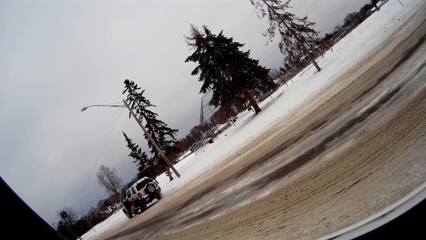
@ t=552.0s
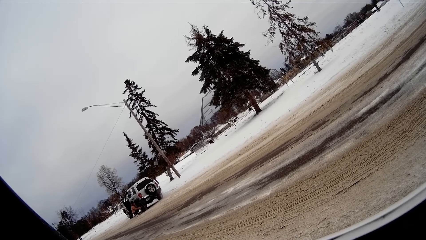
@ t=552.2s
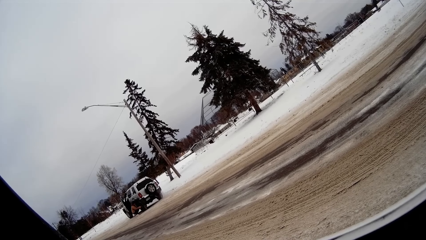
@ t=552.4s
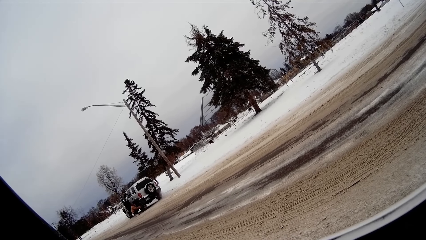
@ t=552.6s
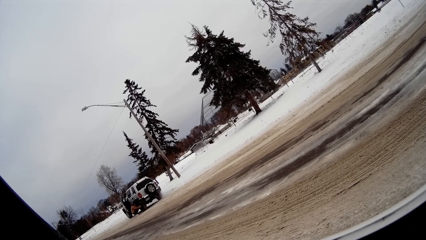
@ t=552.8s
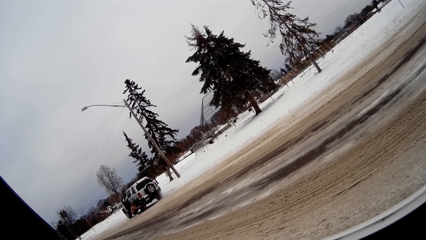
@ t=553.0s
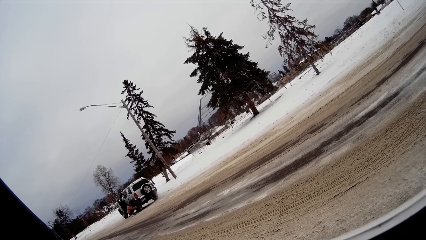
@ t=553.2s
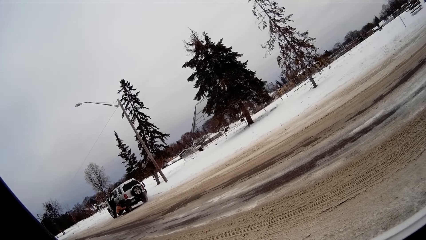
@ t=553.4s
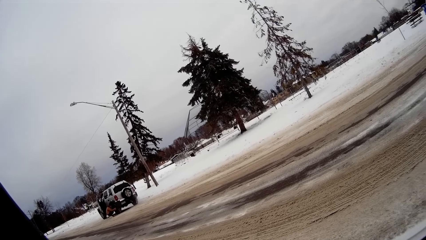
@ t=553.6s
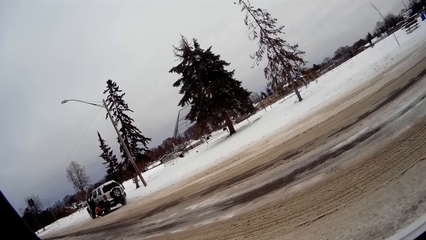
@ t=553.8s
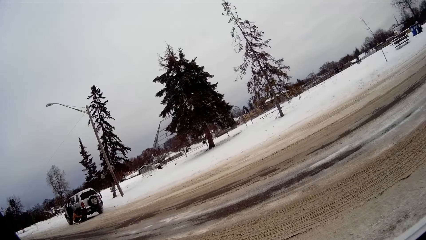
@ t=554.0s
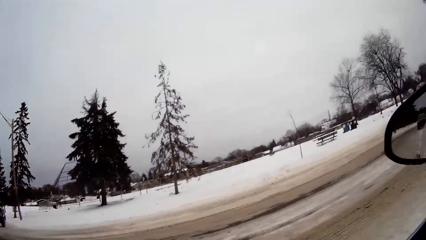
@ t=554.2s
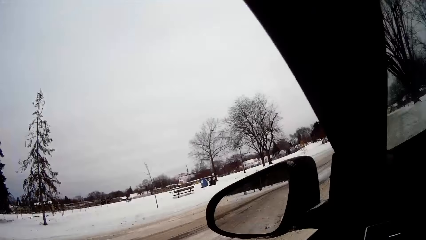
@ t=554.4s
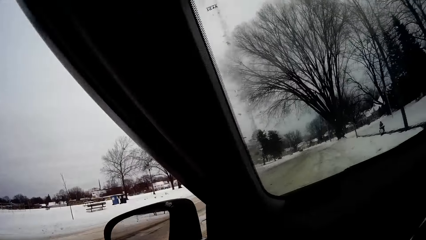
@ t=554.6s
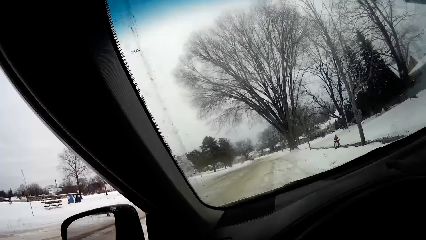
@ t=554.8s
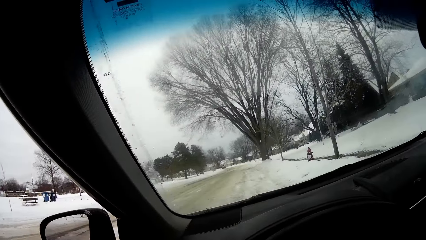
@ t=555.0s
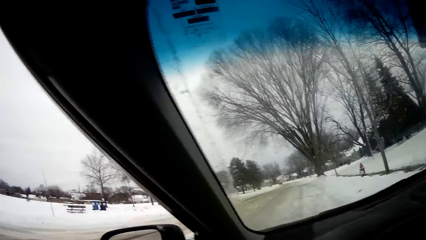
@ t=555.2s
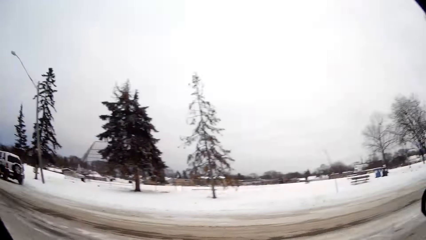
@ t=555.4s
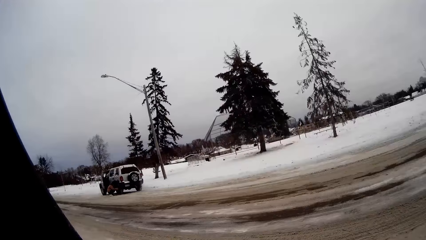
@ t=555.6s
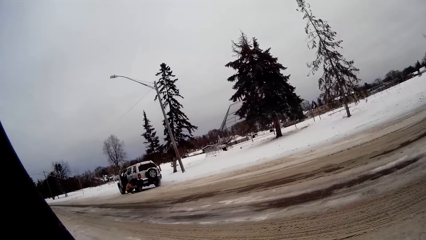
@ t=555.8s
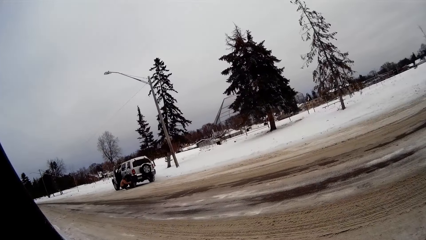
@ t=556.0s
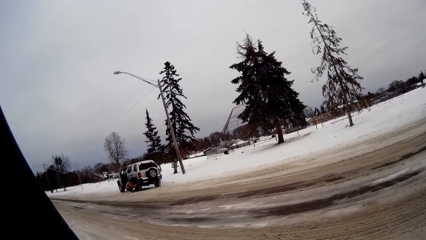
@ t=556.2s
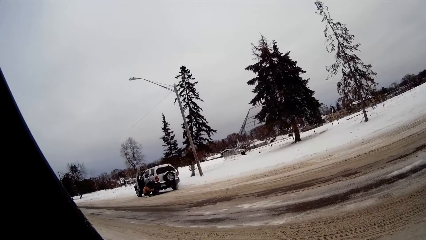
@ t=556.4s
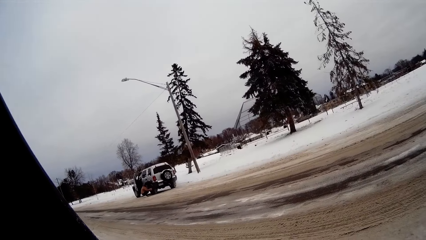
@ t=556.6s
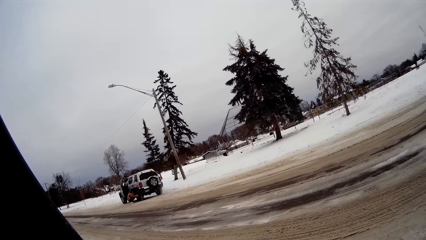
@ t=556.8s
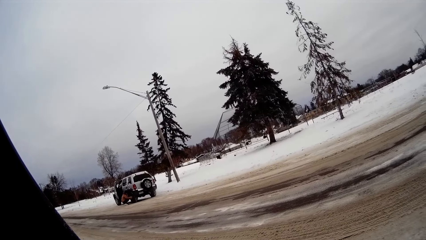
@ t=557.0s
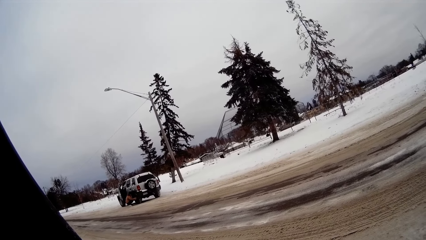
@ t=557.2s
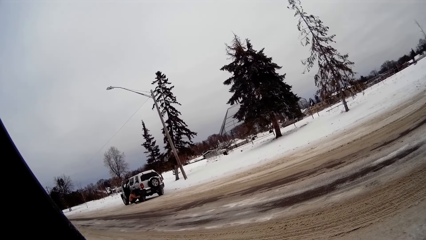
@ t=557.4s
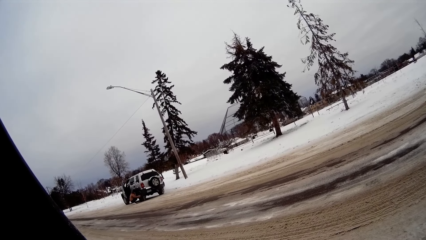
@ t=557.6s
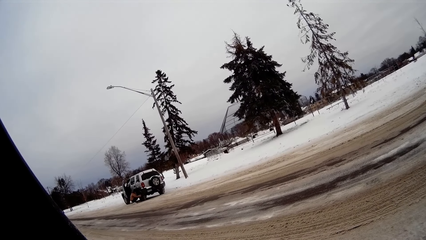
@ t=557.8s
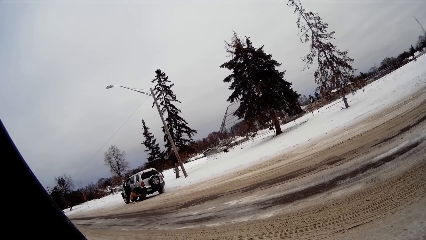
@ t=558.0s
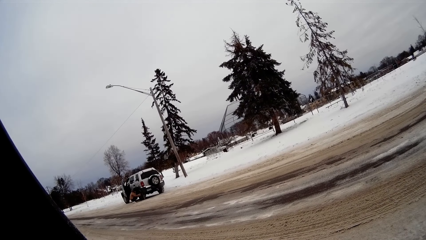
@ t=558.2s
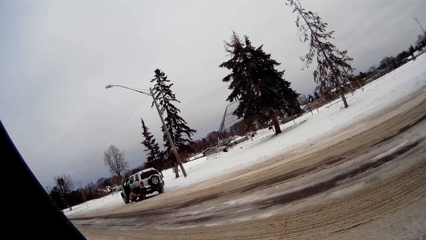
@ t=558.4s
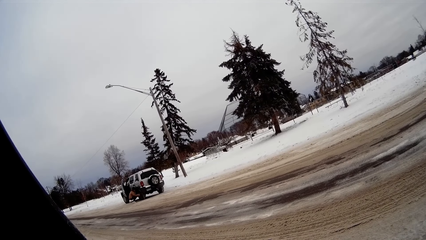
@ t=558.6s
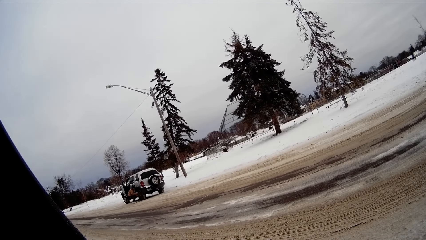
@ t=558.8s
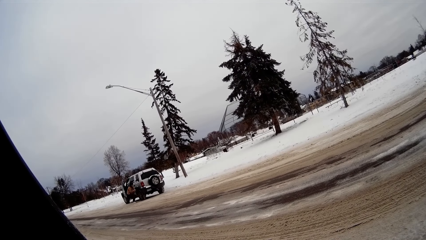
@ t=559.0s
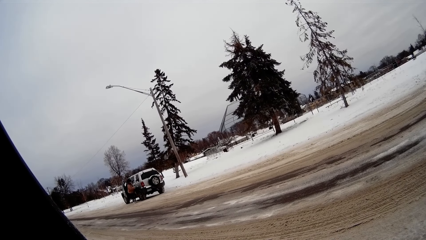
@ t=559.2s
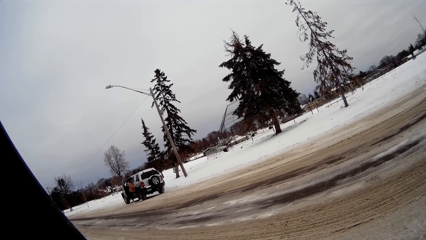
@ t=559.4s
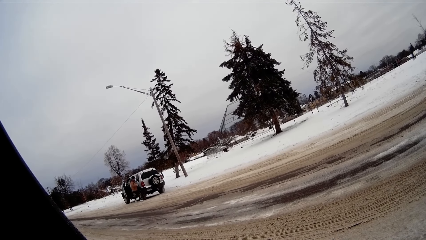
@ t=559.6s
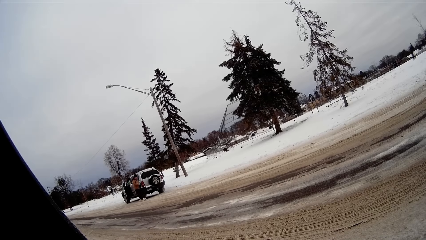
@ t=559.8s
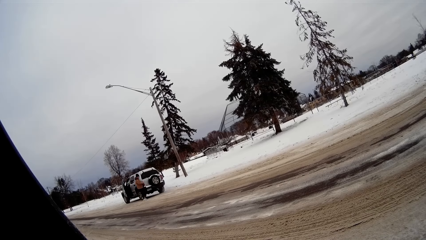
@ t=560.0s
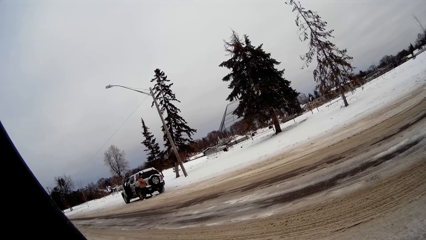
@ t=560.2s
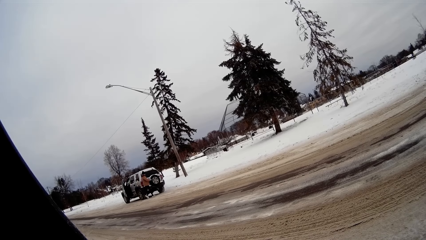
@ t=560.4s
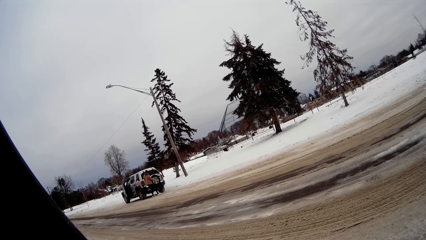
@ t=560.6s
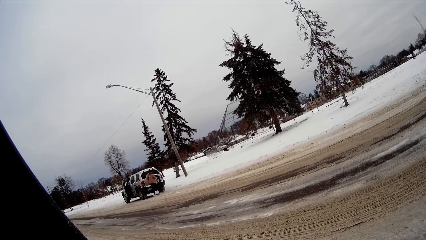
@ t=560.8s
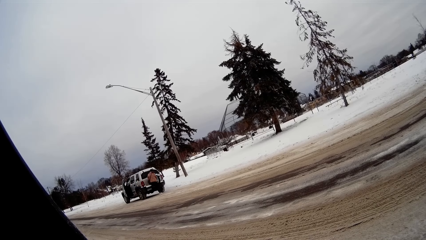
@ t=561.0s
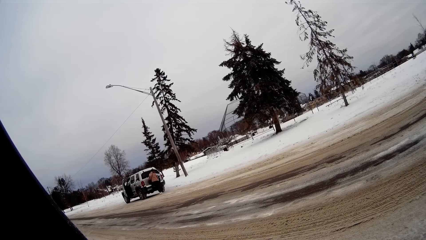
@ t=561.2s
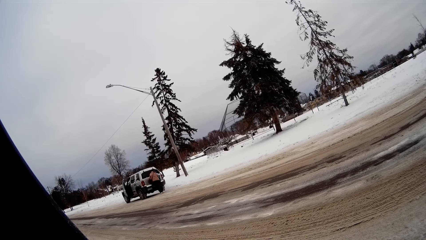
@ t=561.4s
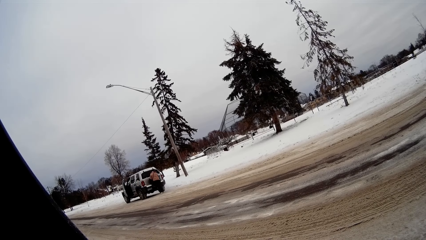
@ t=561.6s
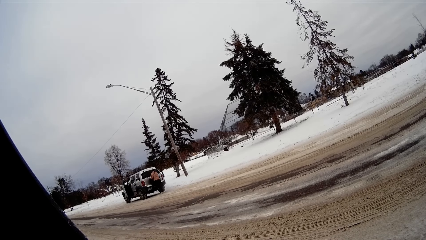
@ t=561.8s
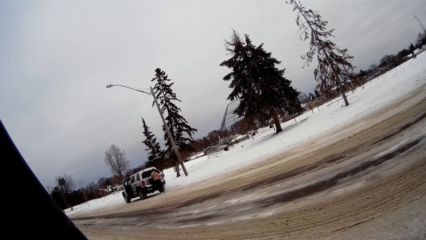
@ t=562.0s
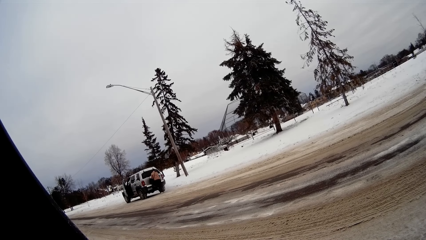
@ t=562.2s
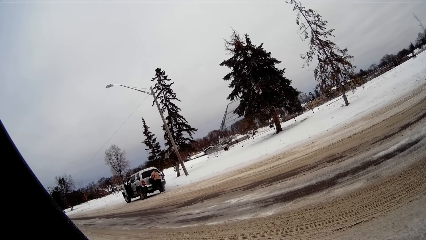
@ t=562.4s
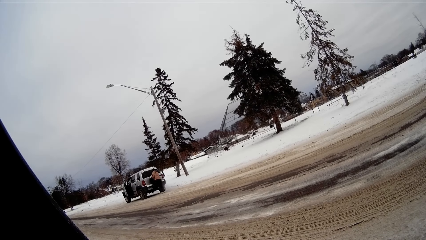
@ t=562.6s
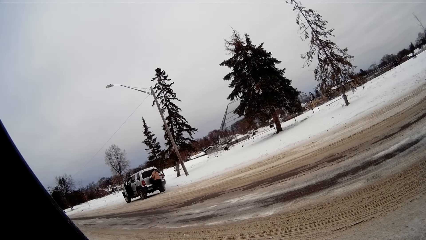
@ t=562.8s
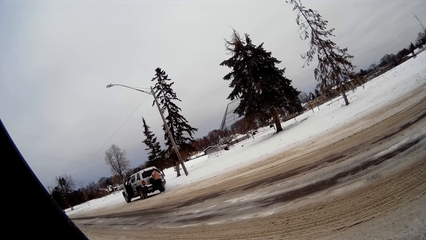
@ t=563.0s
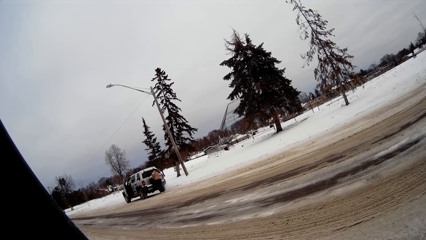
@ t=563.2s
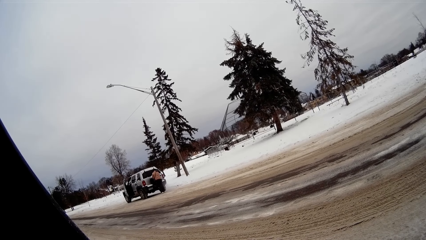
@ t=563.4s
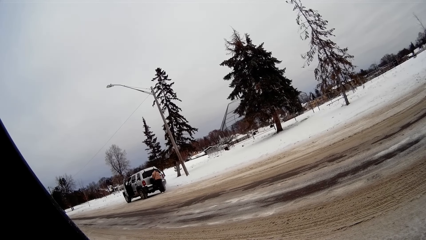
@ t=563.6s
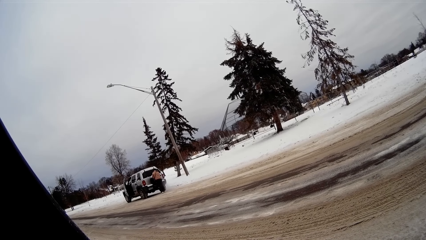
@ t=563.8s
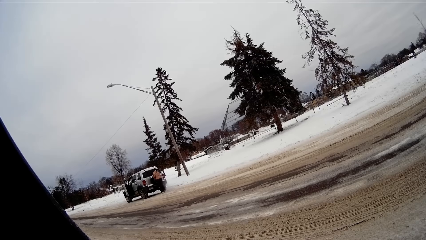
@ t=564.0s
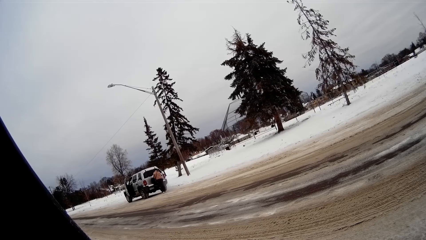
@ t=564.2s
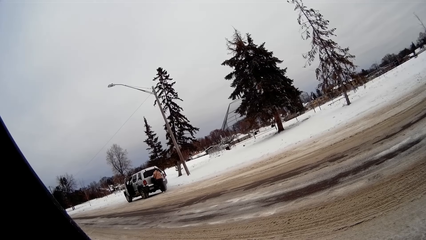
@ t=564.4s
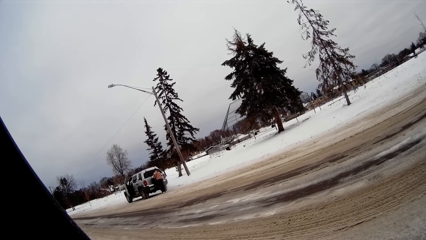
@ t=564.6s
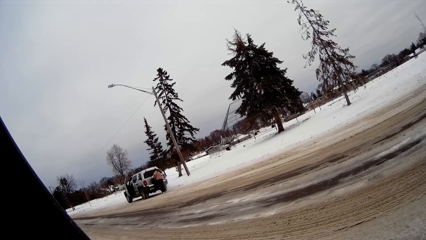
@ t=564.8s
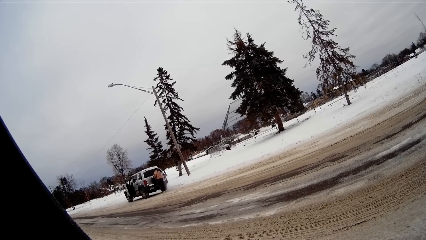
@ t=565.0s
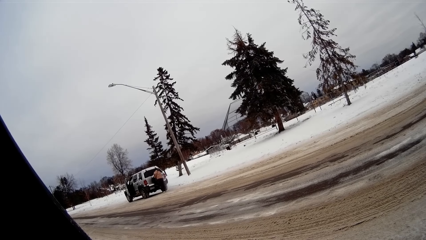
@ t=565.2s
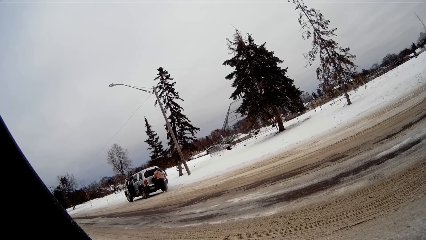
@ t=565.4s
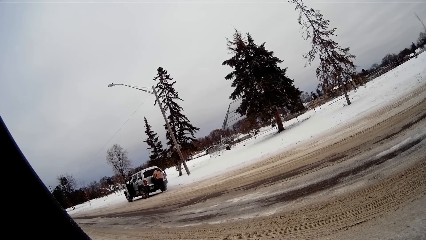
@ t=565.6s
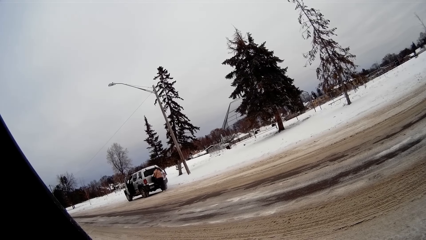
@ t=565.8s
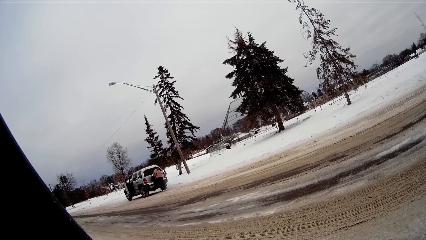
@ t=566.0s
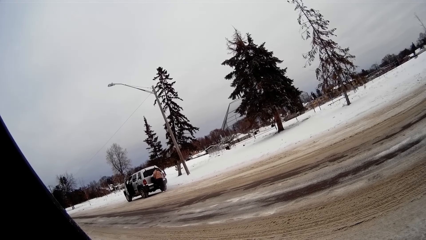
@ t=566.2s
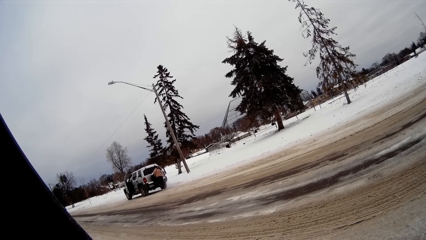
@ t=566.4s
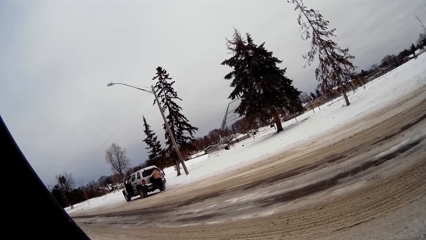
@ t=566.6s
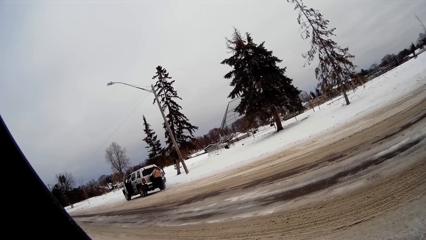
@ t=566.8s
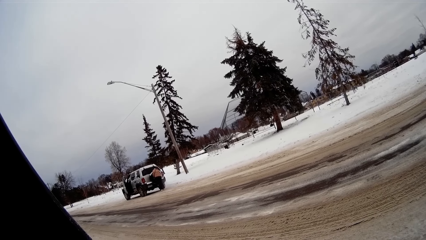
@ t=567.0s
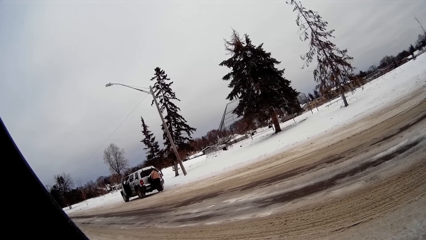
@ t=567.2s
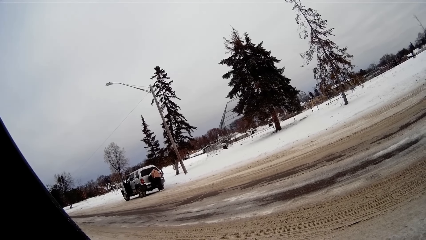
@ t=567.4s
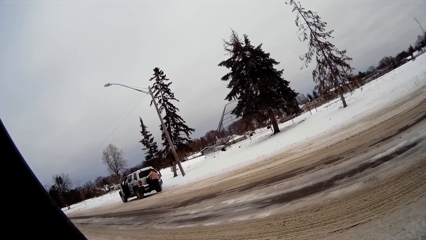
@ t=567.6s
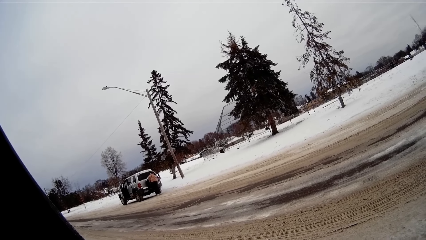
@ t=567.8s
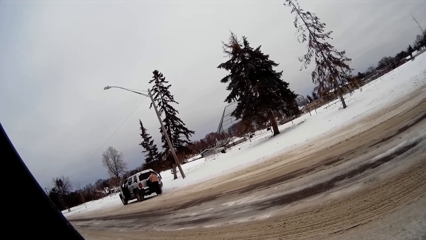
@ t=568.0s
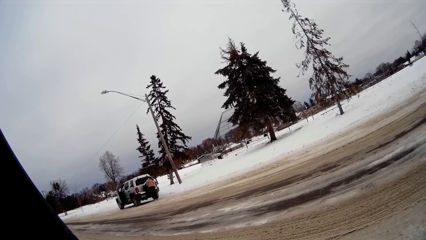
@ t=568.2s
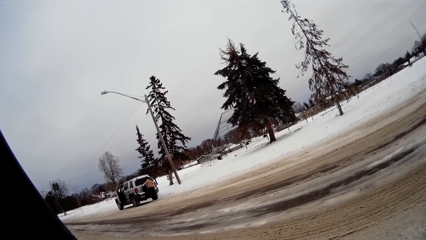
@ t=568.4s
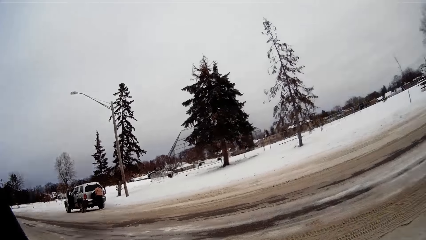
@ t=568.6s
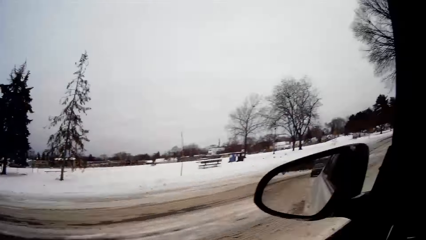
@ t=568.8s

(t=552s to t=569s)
The camera wearer looks on the other side. They look around. The woman checks the tyre at the back of her car.
